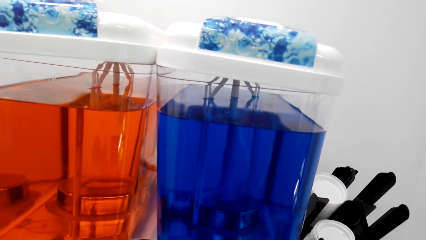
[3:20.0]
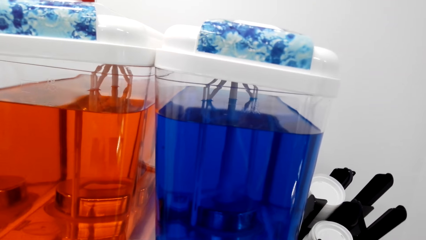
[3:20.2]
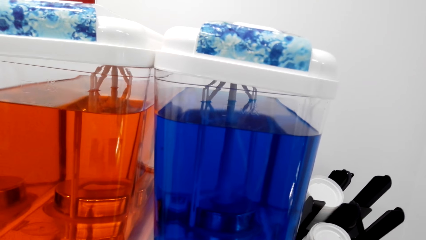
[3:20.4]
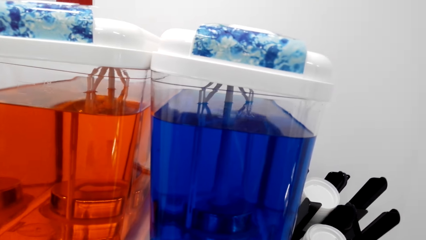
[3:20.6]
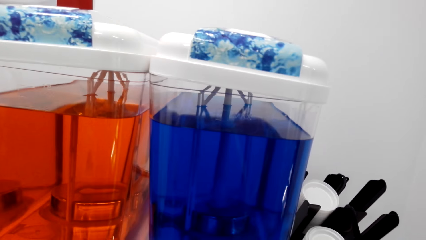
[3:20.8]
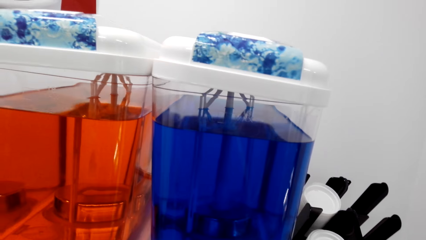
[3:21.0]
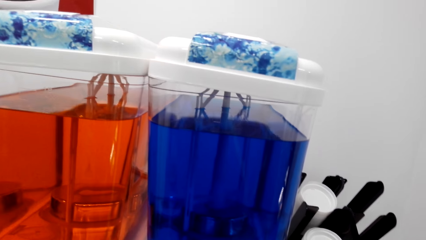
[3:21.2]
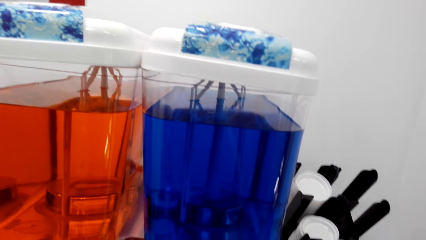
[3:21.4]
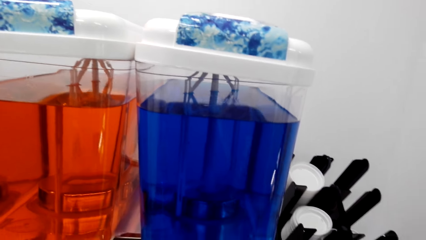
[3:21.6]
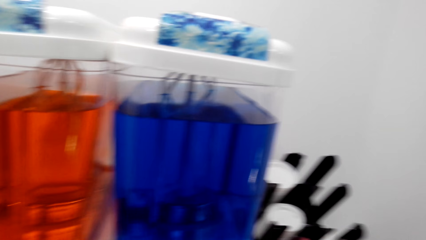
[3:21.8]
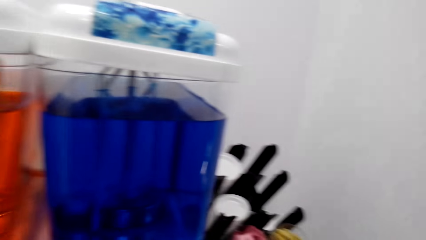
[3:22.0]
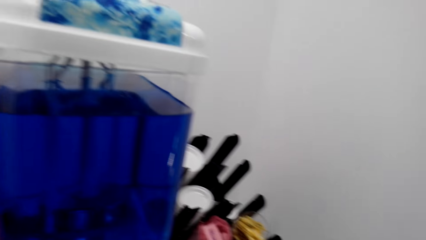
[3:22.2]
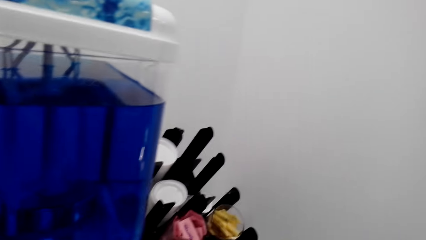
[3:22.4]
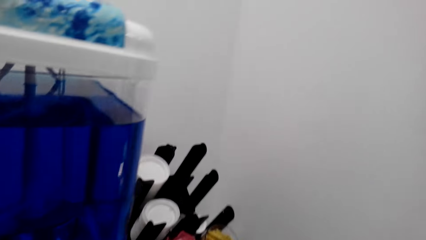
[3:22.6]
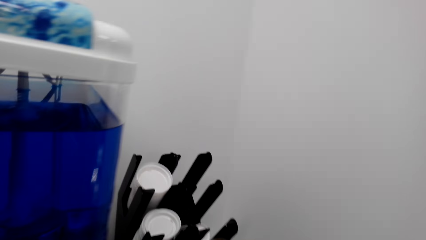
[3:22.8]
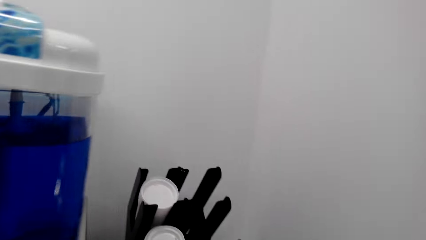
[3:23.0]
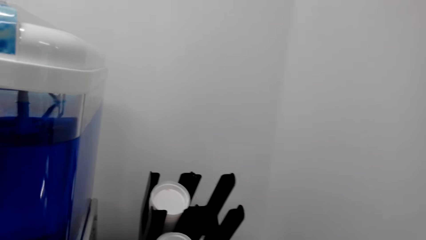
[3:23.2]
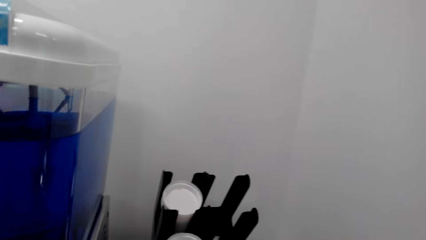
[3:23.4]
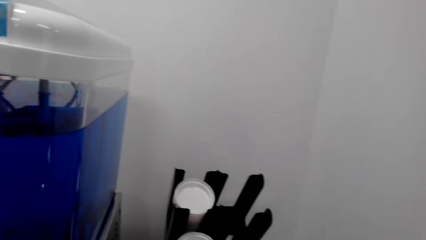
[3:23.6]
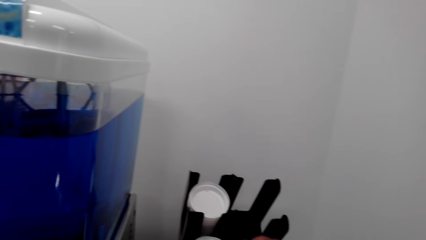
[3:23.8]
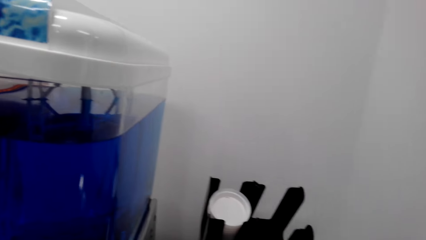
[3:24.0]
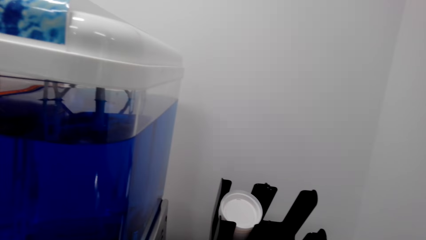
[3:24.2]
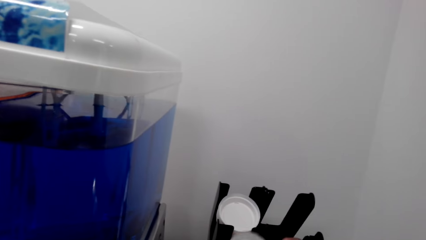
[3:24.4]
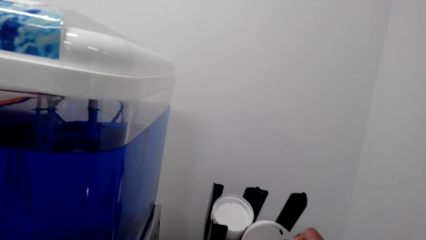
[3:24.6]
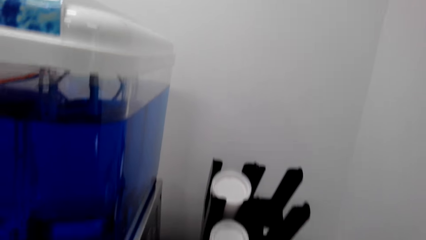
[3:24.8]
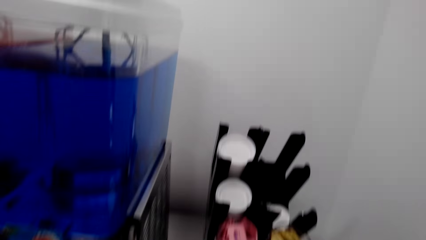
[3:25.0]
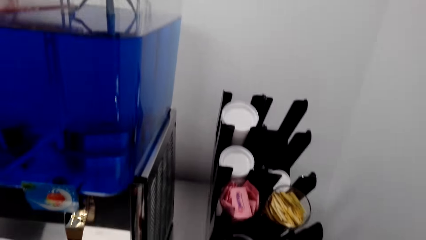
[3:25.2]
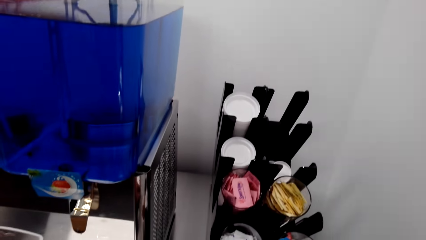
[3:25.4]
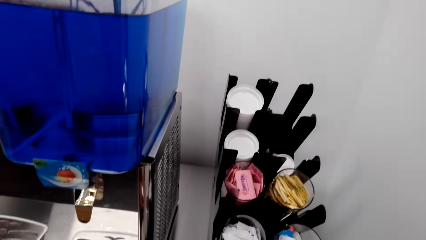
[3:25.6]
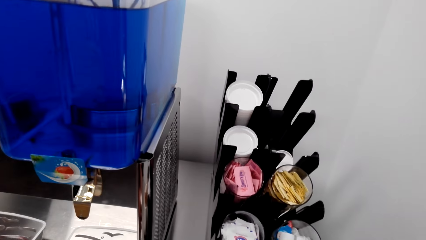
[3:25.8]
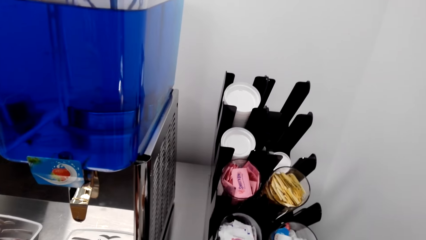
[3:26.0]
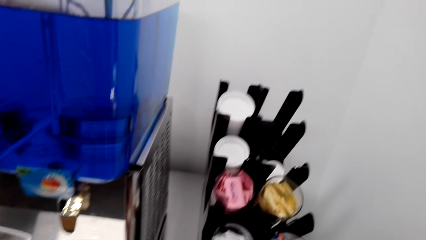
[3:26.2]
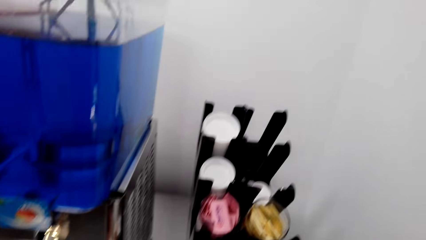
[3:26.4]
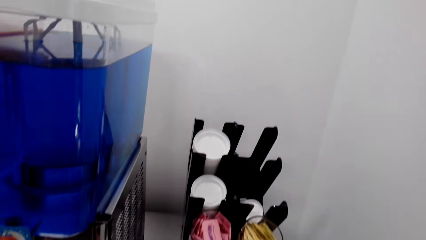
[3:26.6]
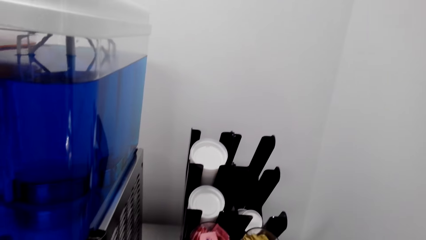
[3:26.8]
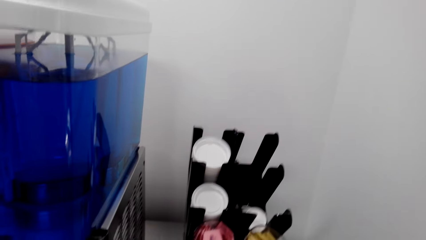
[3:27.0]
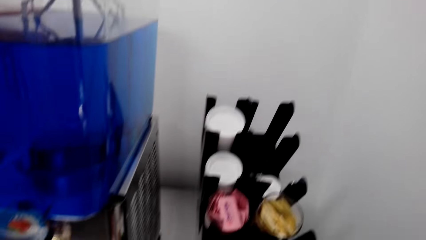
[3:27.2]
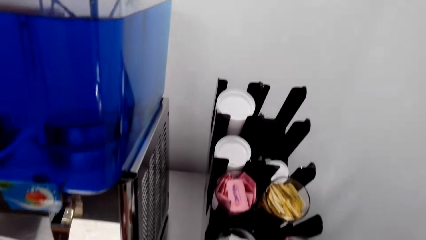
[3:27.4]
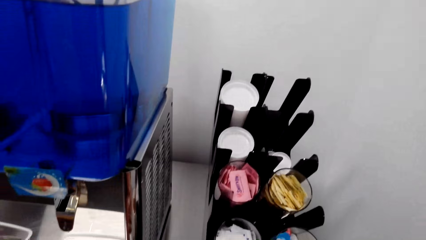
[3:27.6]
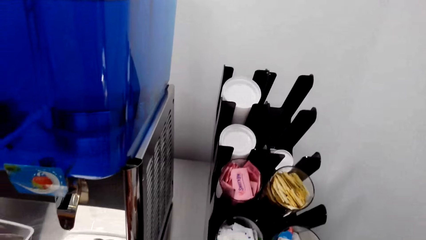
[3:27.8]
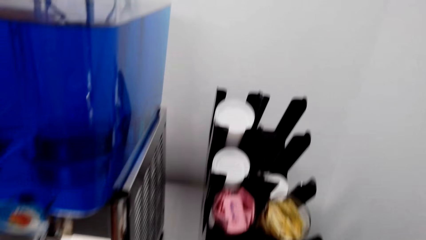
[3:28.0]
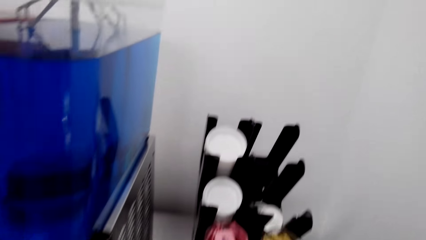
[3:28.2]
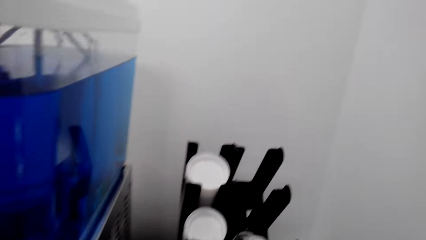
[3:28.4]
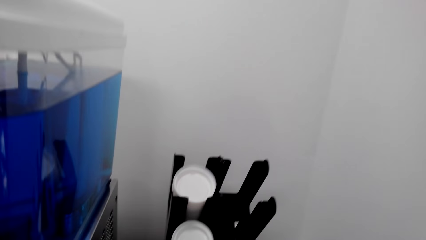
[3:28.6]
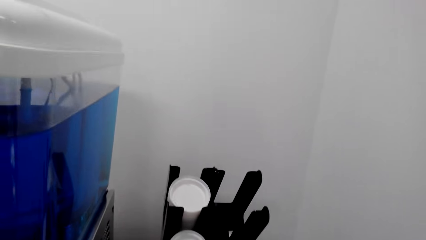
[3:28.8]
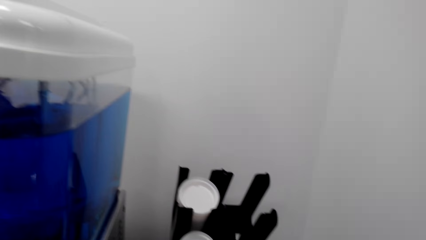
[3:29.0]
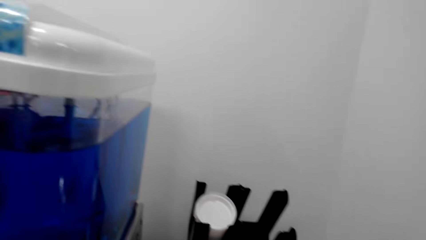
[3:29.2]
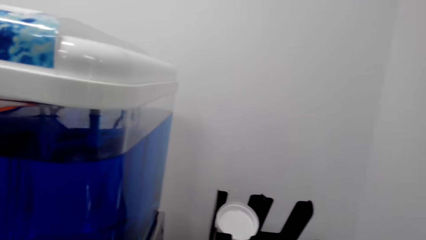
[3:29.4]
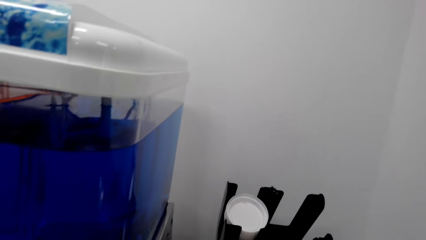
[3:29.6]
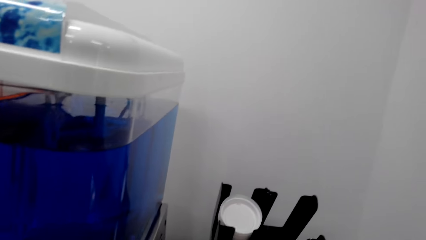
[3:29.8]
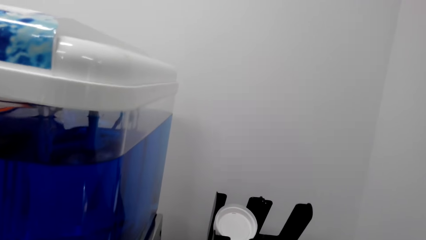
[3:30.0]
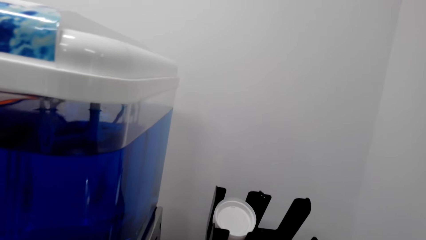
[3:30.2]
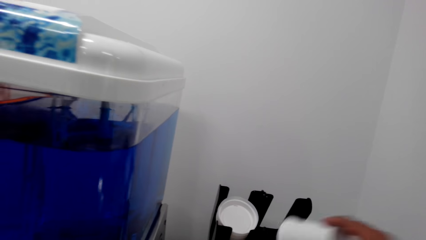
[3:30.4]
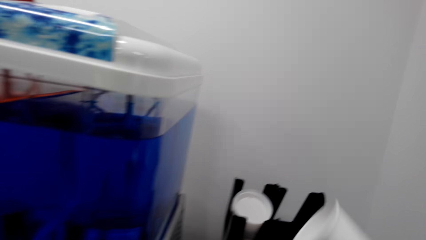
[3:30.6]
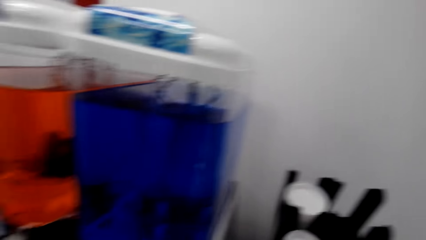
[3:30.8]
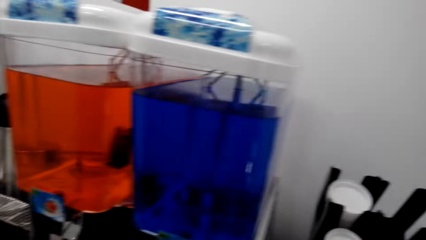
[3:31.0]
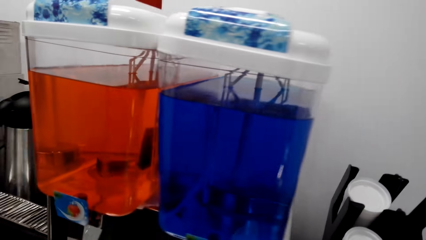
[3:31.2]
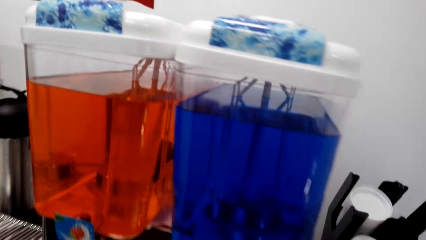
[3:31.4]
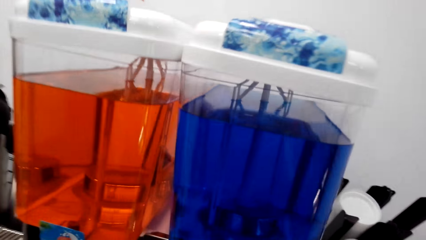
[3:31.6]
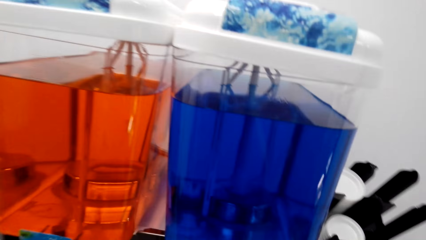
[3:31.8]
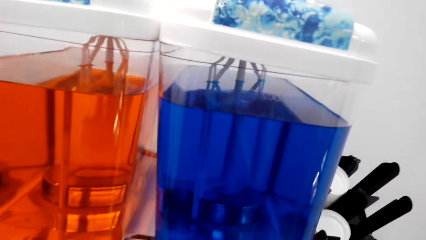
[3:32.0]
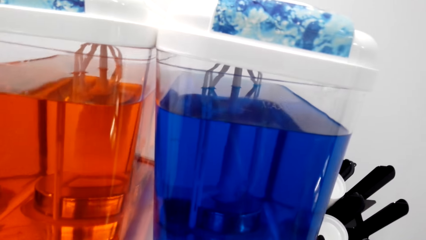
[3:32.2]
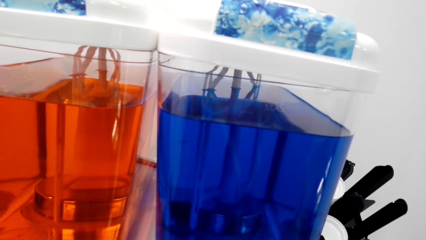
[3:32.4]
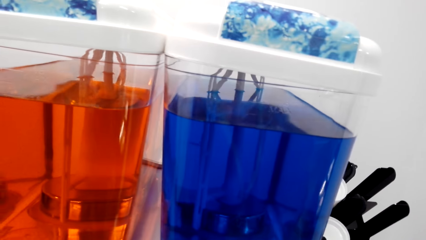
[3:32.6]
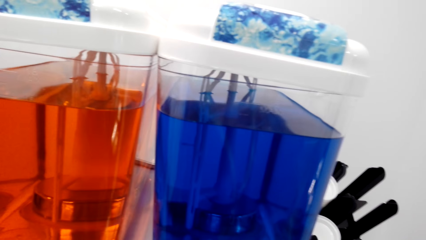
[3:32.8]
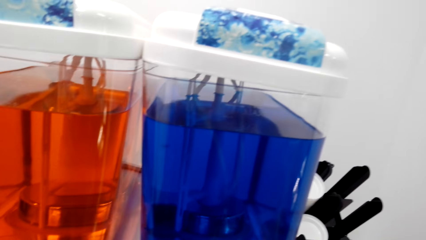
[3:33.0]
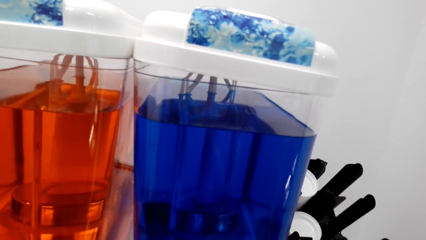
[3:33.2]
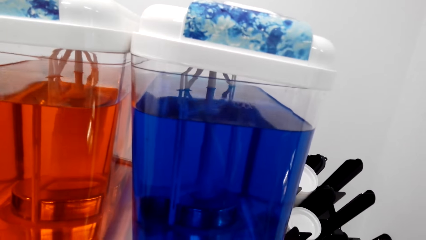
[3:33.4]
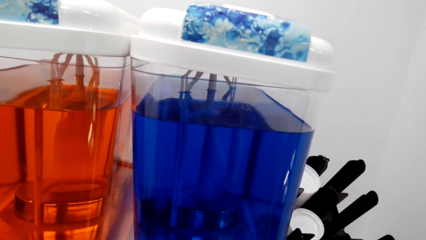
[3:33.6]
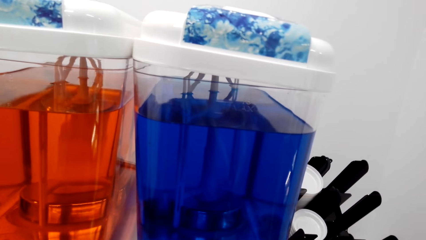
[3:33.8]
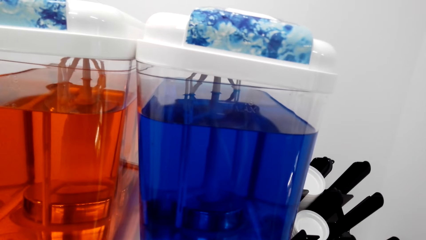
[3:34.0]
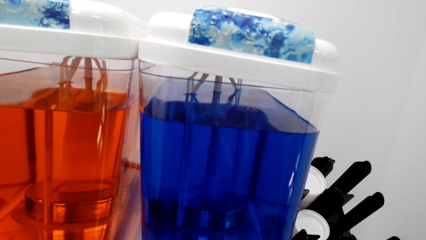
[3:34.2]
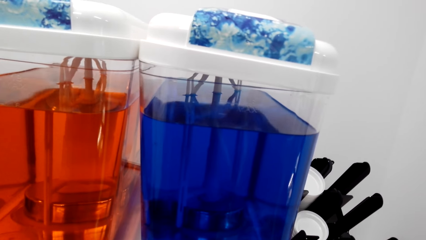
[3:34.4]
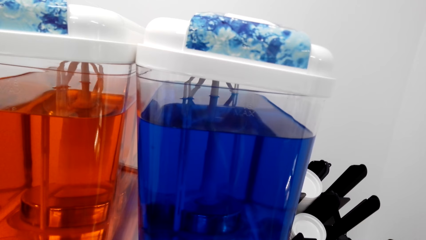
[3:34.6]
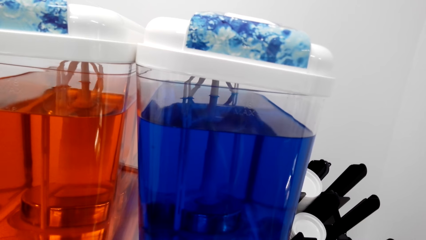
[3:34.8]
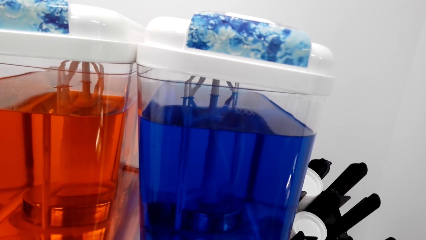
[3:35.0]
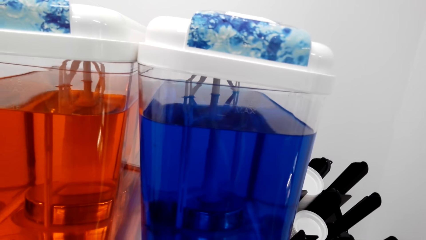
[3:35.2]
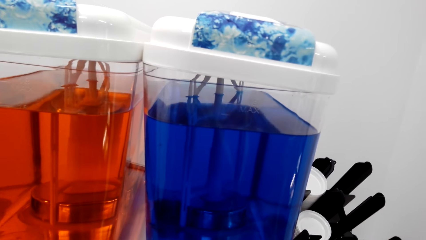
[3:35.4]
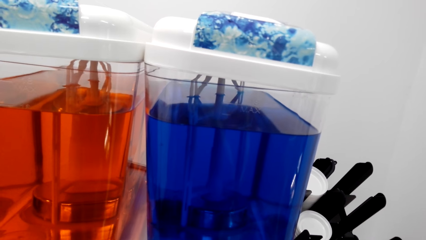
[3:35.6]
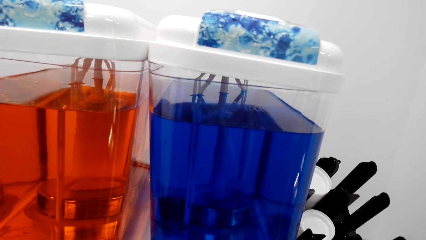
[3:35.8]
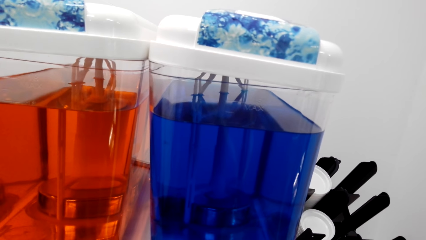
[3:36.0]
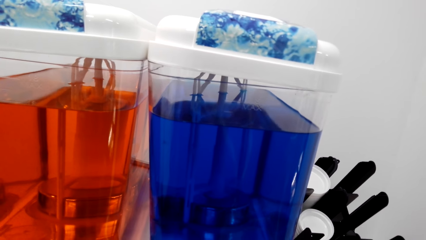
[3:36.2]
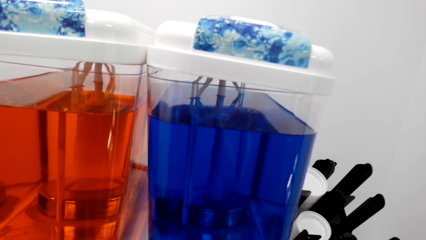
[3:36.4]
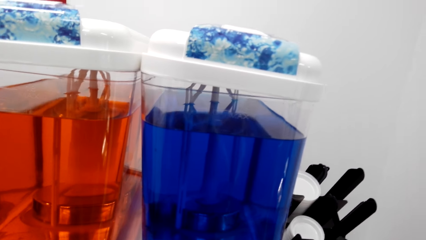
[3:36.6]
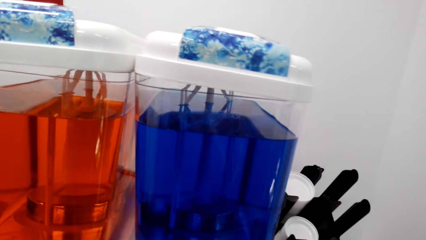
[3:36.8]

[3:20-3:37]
The camera wearer picks up the lid of the tumbler. They pick up another tumbler and look around. They put the drink in the tumbler from the juice dispenser.
